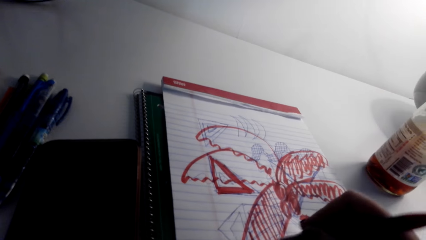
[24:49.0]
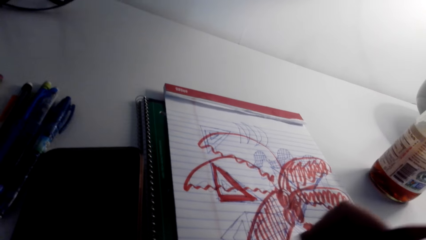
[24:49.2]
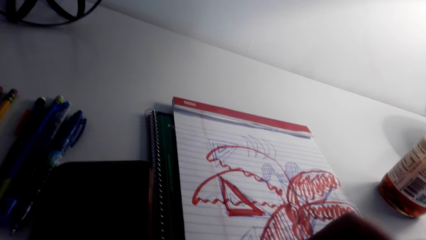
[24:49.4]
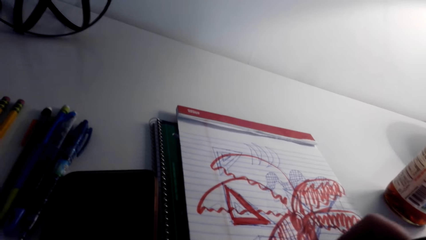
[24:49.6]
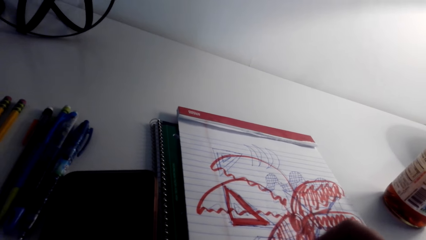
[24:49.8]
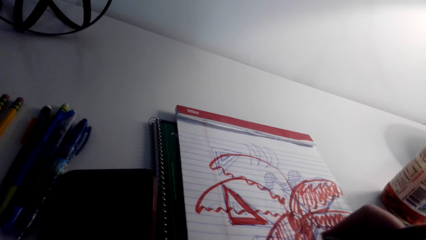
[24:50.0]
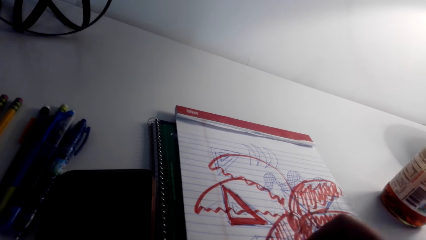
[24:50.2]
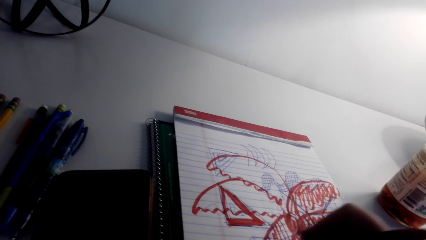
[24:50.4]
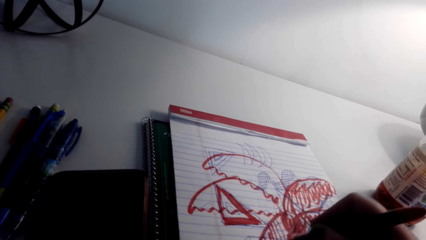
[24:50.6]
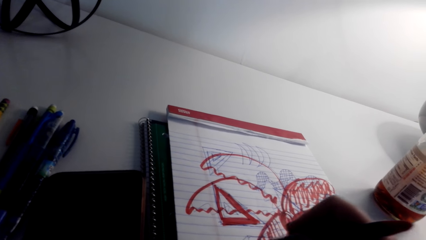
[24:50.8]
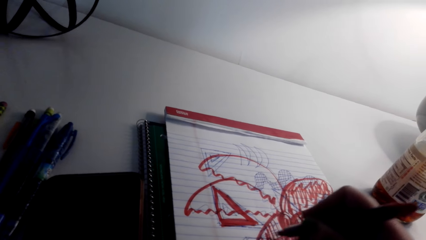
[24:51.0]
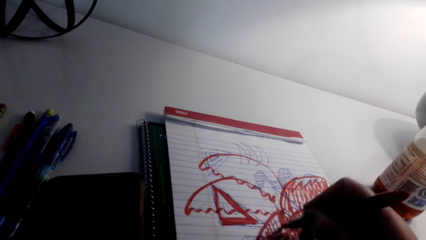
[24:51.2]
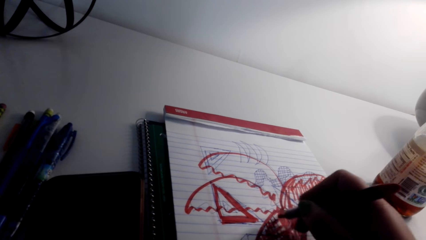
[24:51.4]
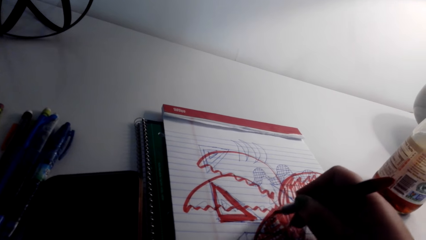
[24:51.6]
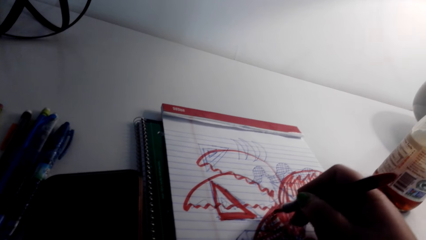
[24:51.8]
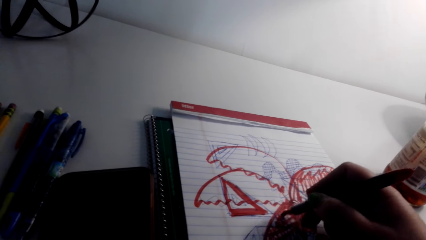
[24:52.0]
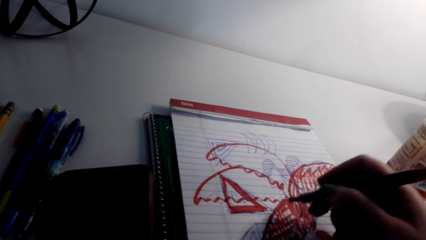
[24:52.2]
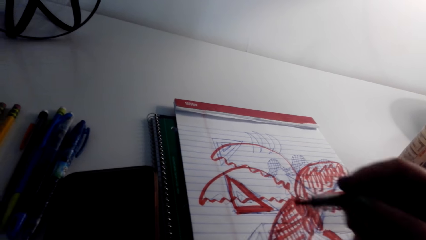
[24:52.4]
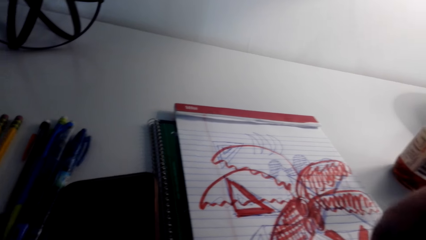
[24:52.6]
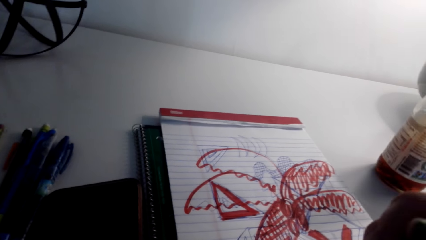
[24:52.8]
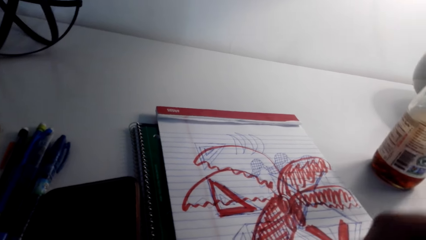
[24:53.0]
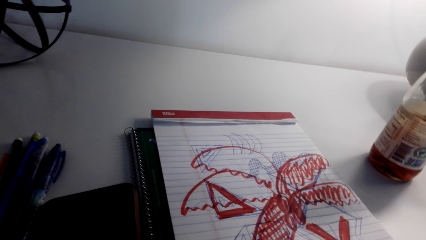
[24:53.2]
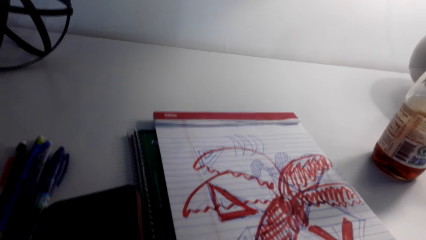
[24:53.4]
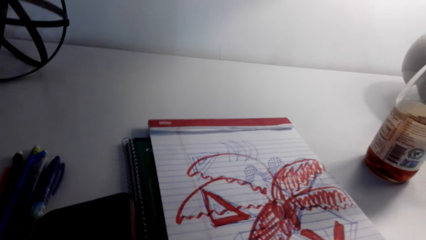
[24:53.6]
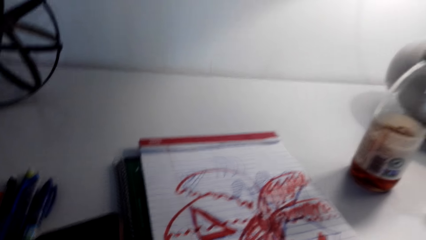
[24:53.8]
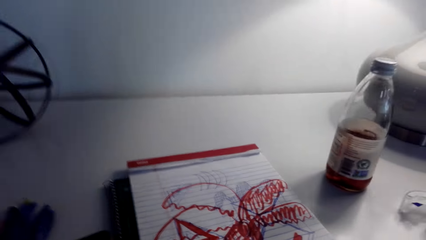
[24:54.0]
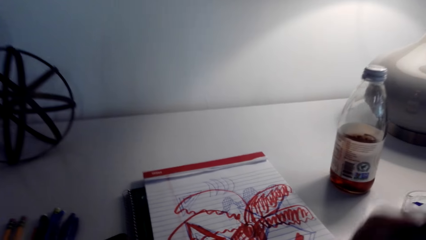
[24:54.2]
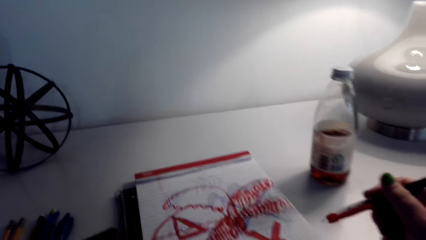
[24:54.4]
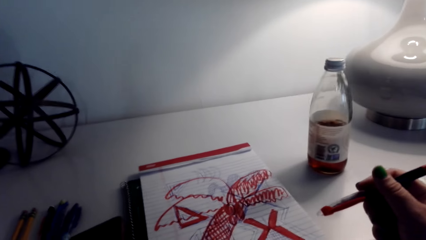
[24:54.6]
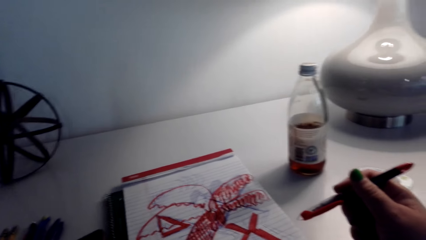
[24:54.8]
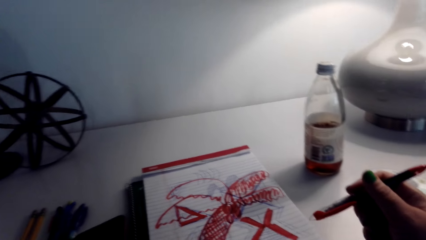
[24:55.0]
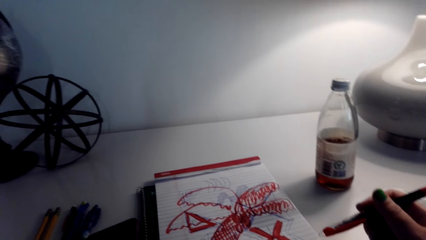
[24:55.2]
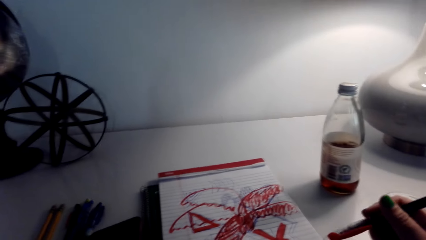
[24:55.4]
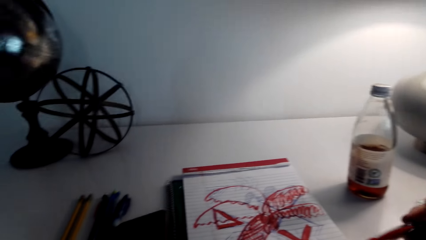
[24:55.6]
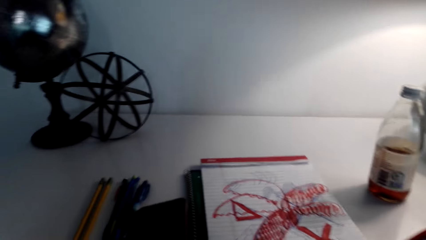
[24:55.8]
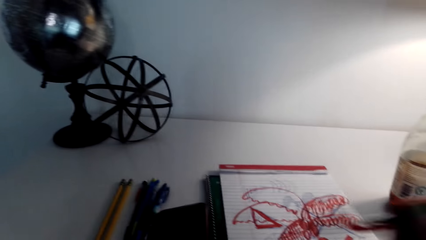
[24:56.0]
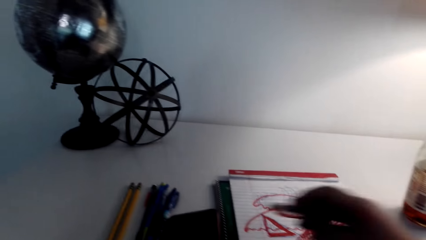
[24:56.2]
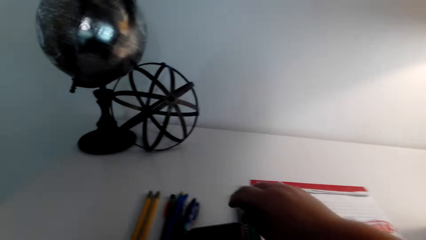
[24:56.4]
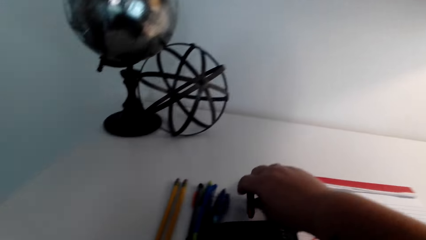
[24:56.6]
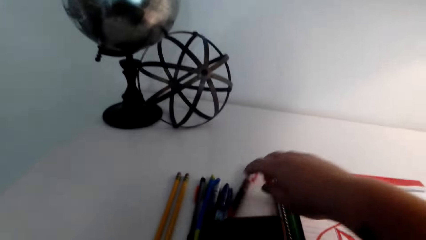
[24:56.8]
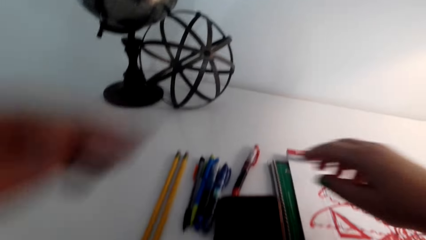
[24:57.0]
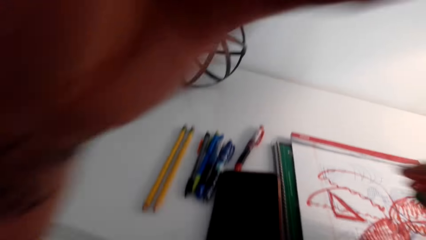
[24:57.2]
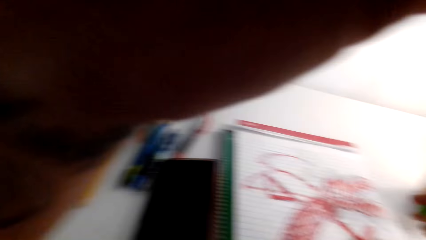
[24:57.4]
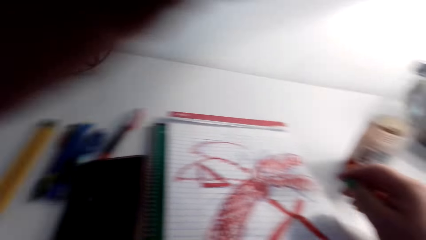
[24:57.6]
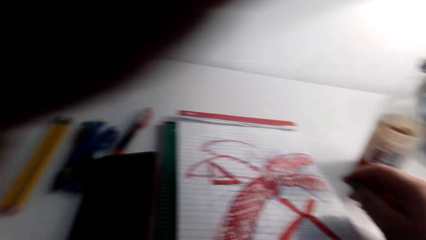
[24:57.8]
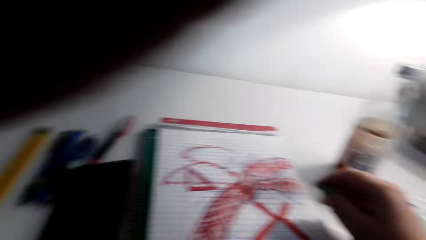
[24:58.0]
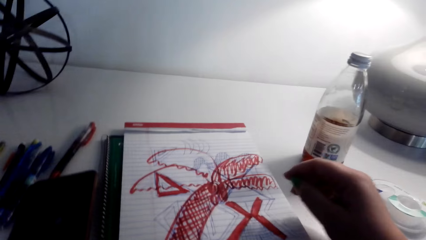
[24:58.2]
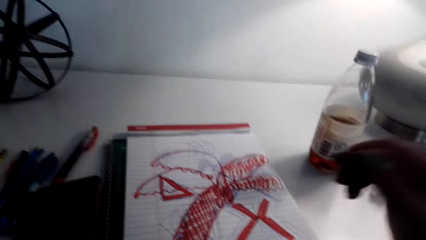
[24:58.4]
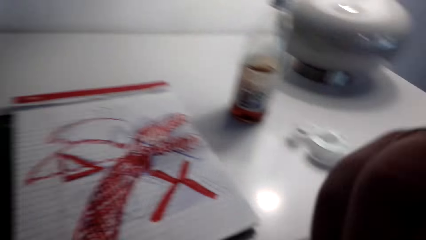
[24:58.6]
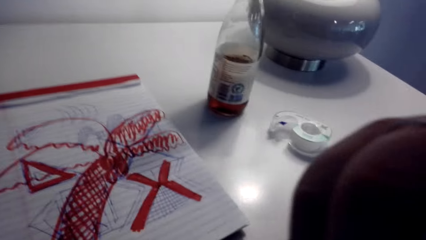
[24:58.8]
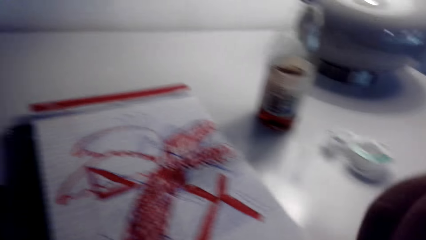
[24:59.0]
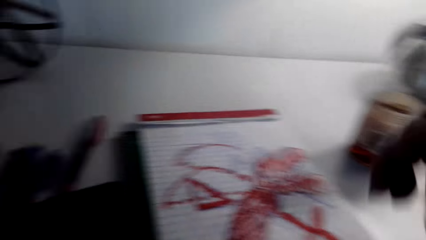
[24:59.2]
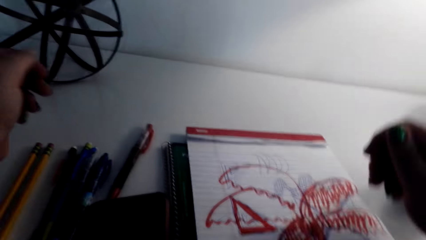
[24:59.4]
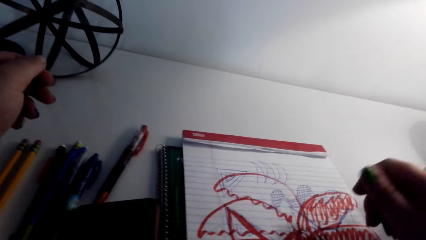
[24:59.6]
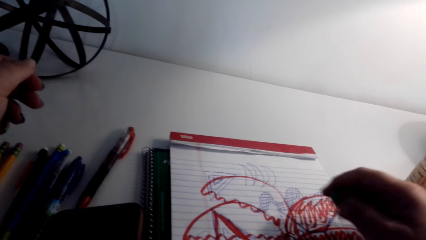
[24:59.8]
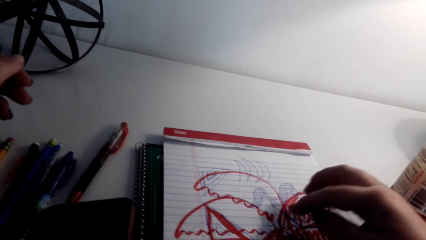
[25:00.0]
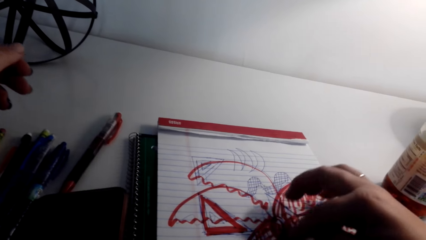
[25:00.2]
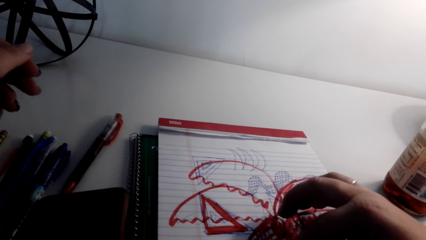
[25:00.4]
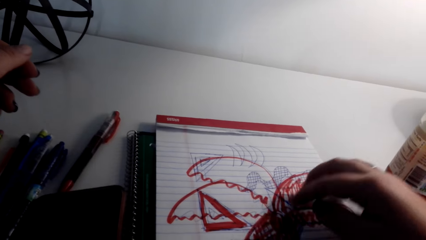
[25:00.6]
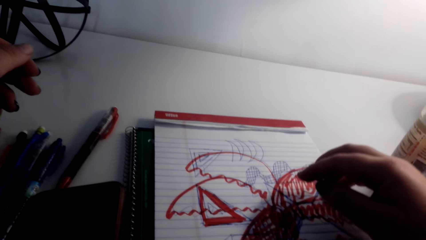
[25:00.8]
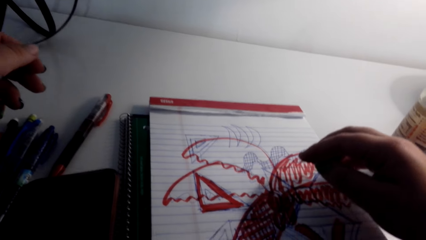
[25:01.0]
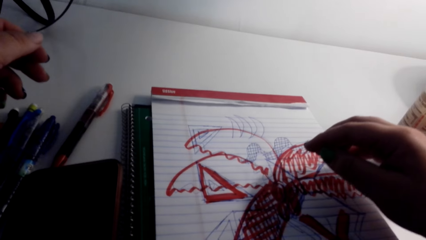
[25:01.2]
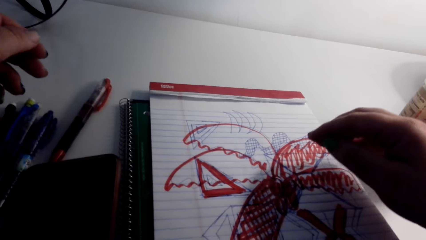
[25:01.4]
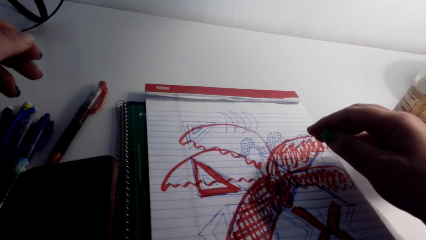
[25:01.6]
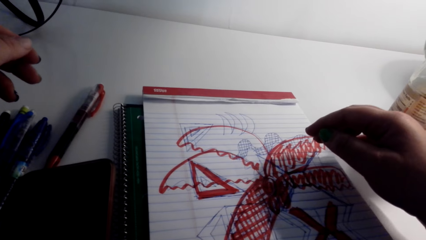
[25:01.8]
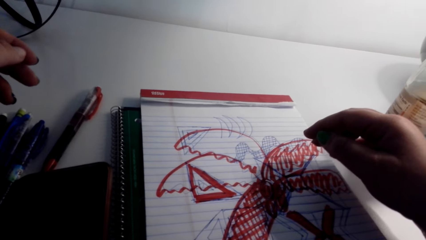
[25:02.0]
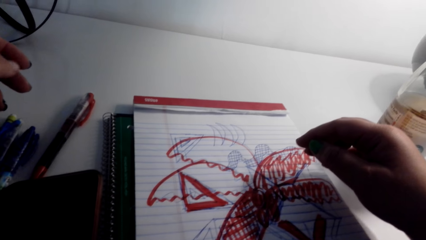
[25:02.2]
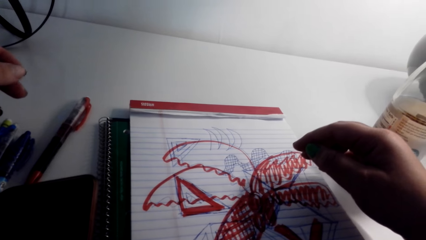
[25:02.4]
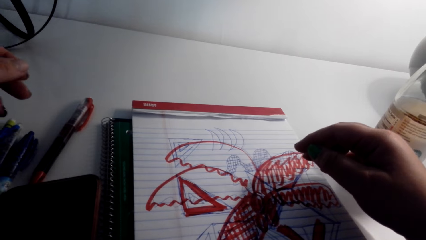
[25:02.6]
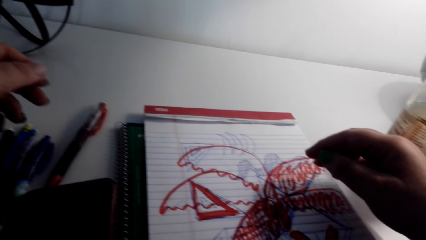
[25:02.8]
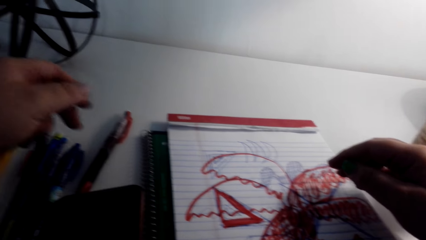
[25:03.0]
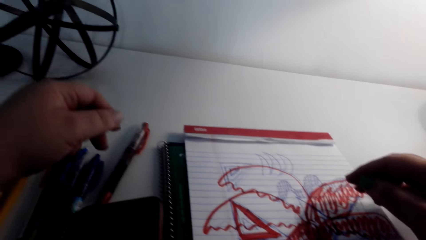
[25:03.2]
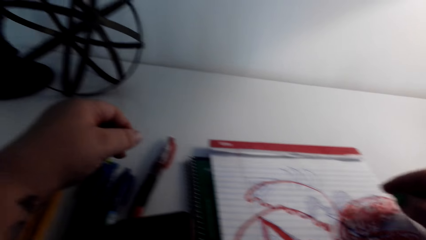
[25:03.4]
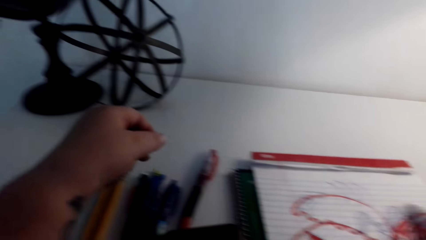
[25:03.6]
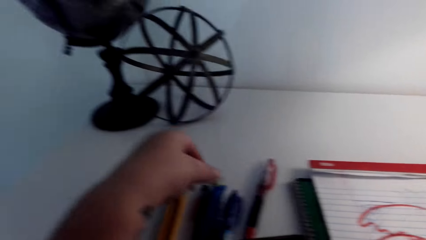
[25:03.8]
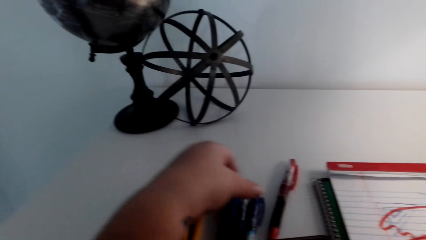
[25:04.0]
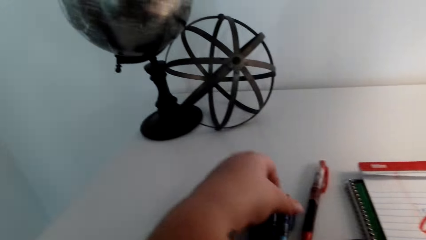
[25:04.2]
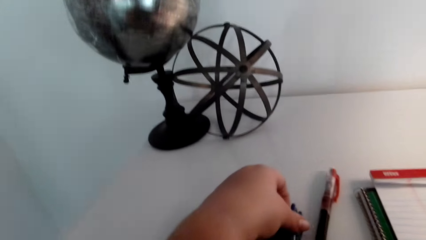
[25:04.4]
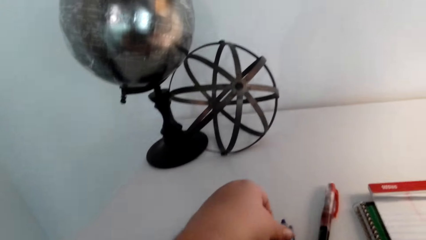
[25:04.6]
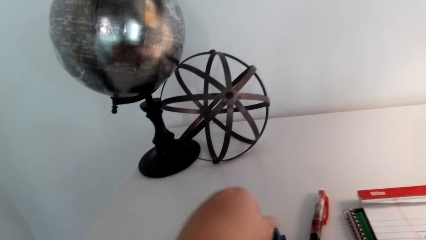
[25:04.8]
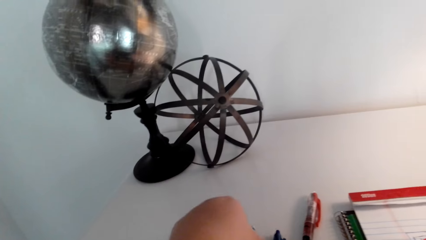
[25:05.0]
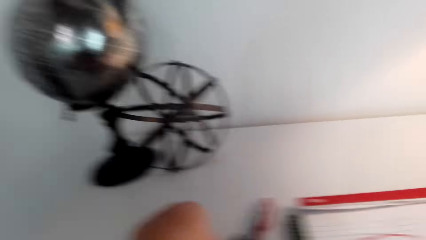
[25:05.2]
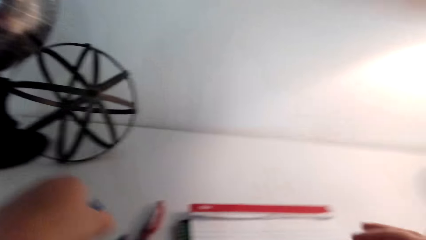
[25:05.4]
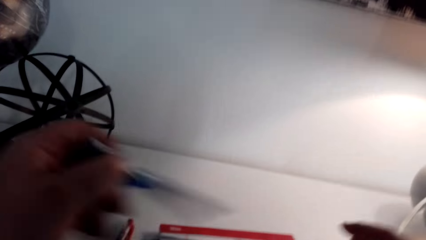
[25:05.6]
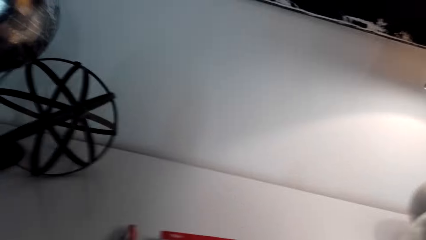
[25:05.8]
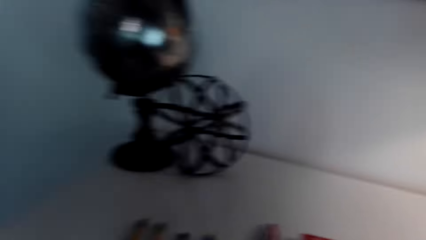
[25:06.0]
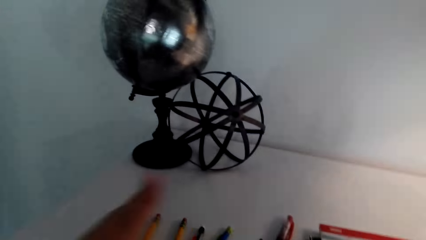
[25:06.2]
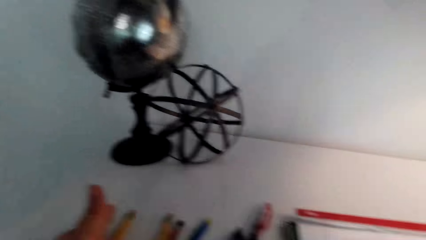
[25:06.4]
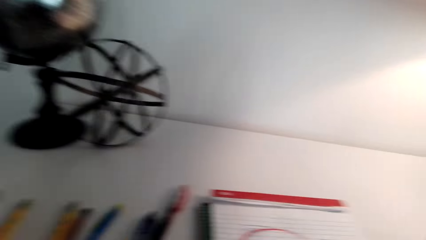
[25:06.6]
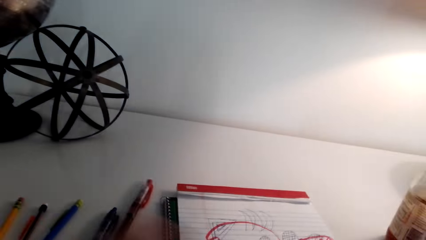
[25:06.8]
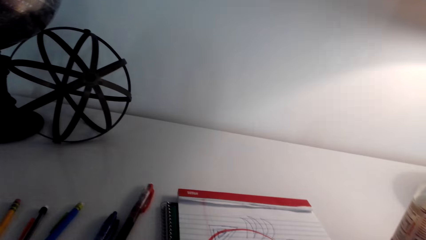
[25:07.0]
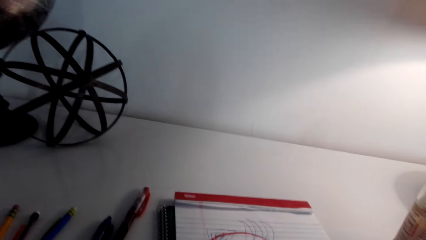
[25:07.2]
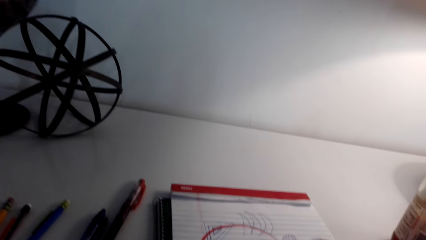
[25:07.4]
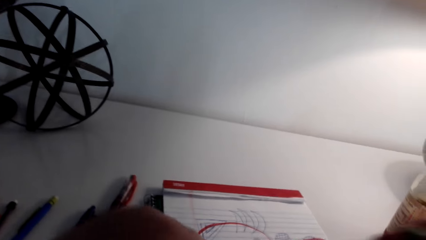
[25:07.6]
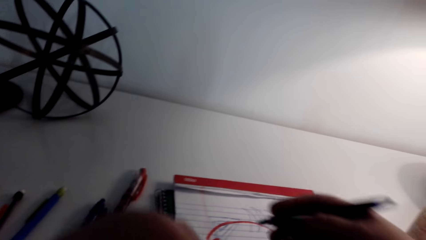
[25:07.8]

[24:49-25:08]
The camera wearer looks at the art. They place the pen on the table. They look at the art. They color the sketch. They hold the pen. They pick a color from the table.
